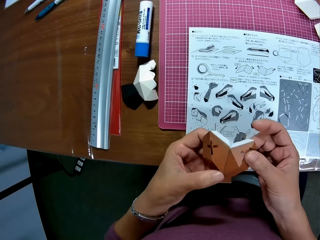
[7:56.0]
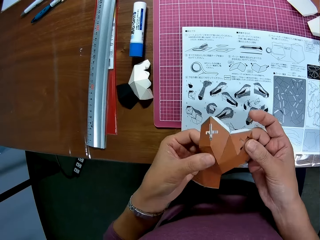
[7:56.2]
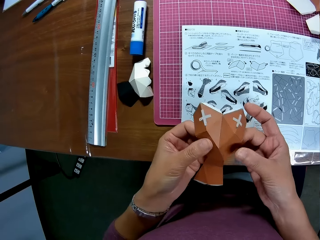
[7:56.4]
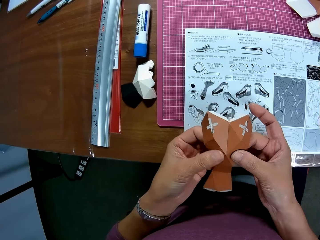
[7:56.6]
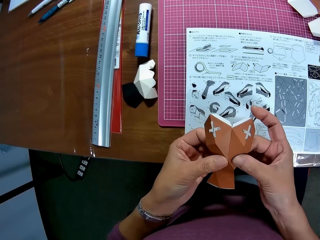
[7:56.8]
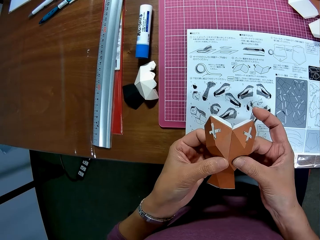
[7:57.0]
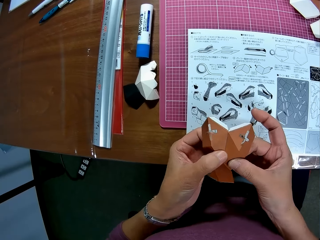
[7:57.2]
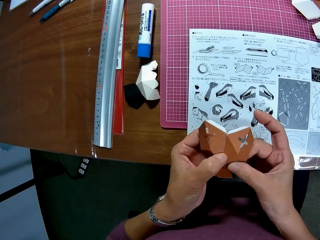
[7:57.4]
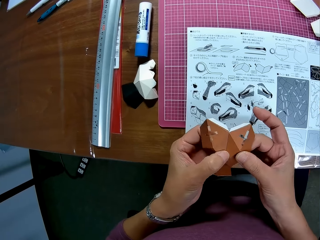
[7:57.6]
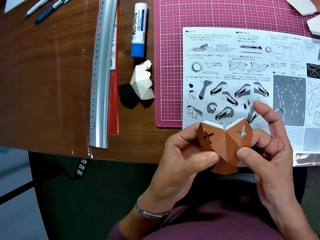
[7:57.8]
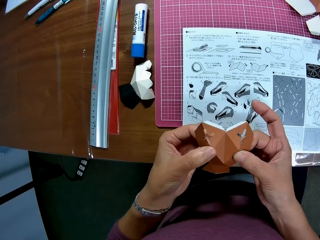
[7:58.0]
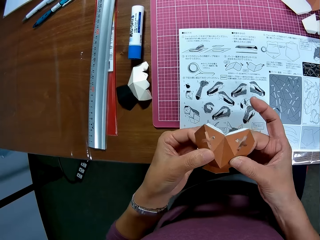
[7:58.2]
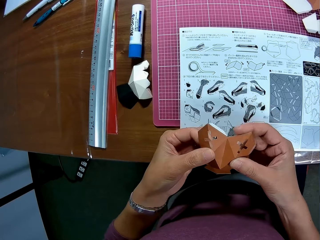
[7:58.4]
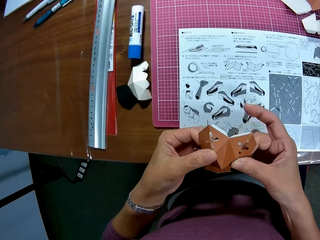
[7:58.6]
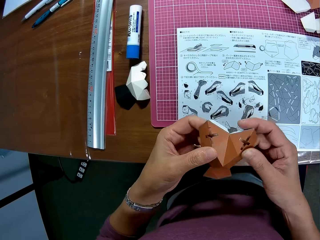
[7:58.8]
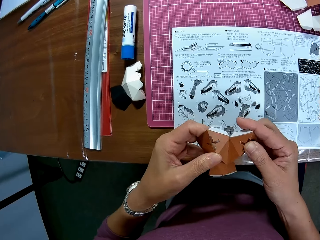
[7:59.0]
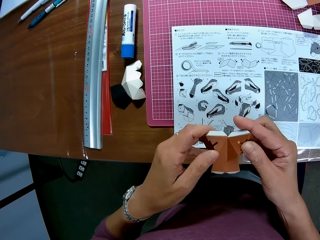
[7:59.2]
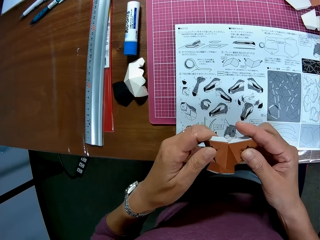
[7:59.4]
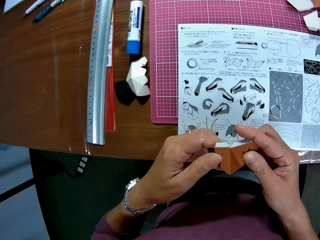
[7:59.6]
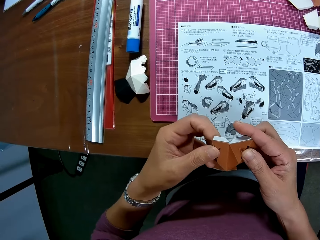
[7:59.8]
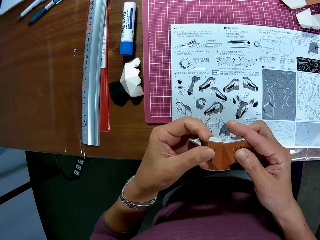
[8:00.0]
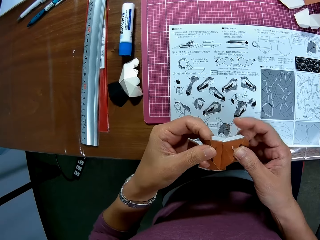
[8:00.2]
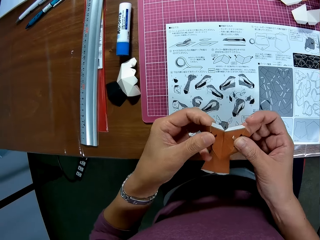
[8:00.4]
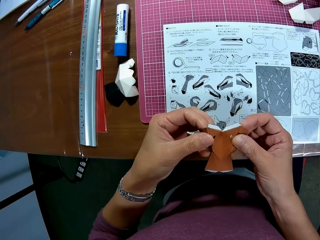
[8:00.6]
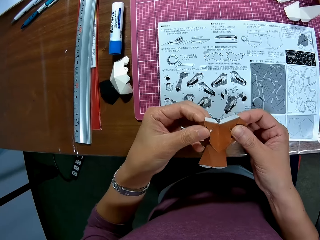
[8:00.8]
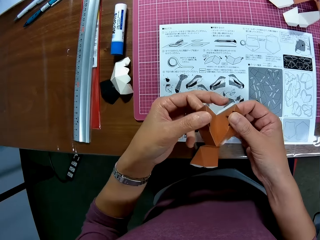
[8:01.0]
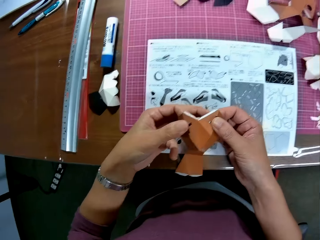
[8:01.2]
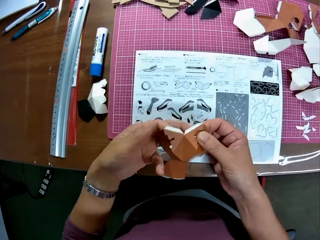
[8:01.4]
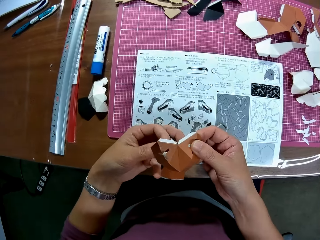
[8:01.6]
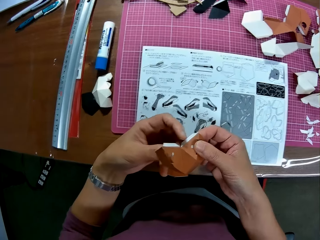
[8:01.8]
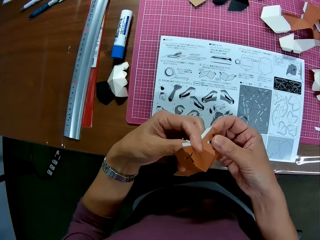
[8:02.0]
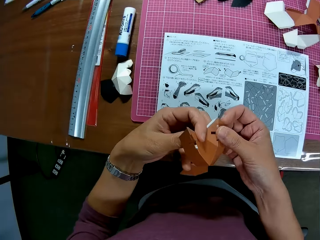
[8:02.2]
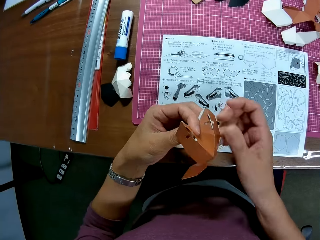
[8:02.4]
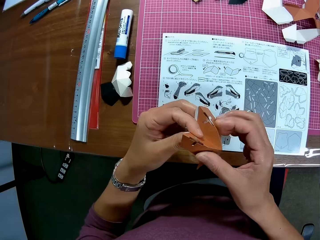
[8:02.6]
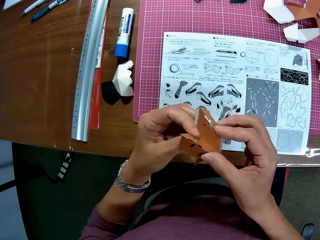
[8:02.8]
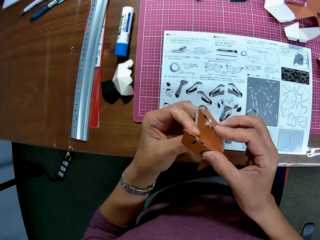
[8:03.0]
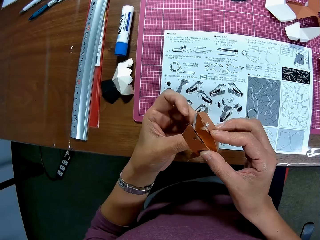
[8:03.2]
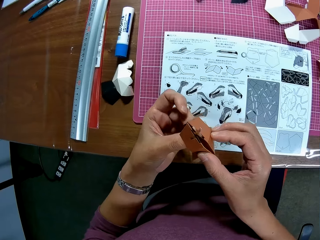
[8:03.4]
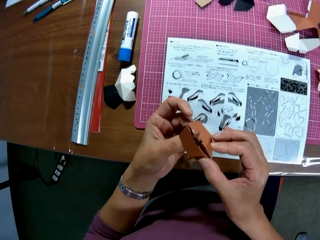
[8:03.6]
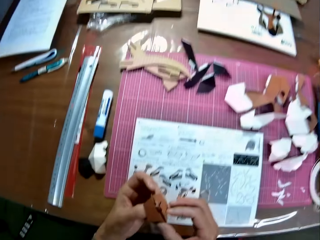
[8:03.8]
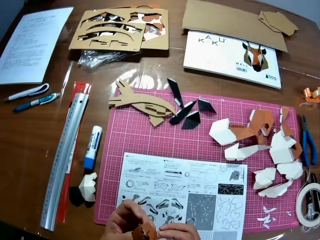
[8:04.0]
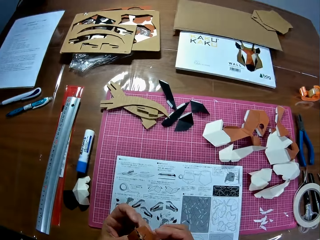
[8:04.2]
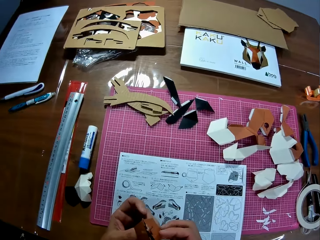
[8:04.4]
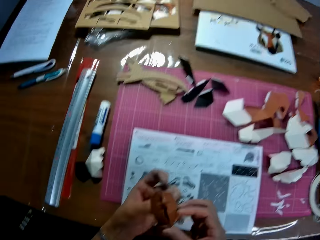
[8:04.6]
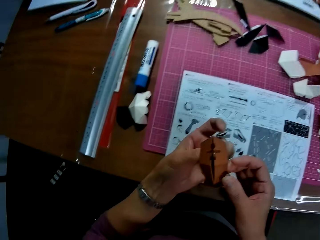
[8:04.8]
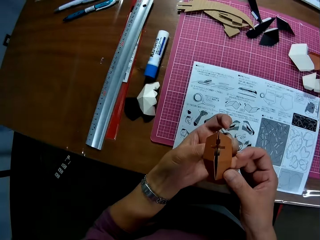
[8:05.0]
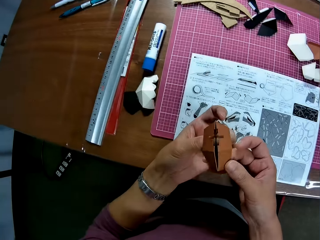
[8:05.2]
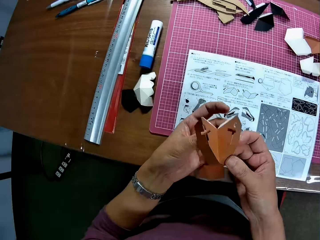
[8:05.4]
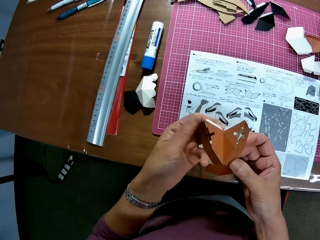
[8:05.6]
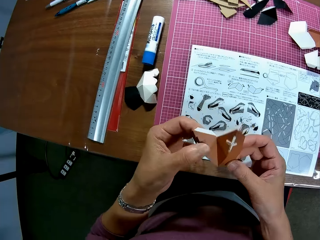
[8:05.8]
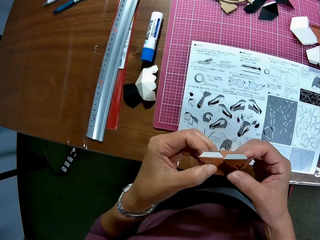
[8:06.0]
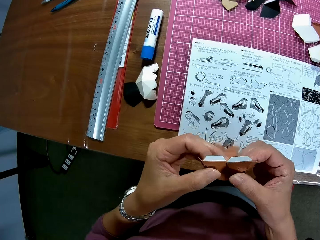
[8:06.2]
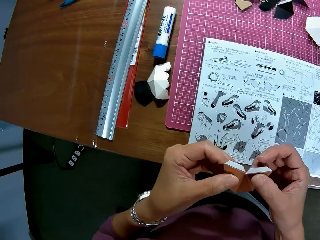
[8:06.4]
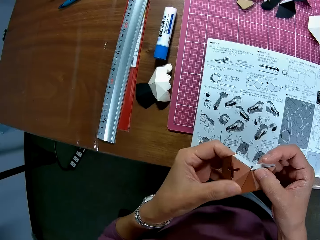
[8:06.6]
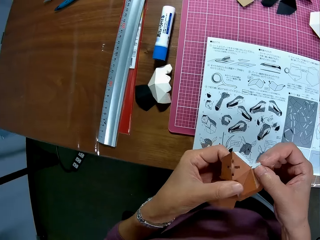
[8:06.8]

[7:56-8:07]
The camera wearer folds the crafting papers.

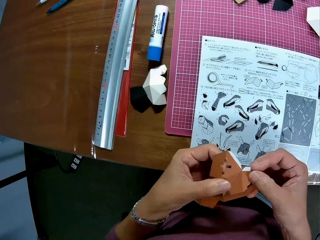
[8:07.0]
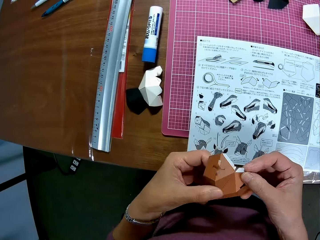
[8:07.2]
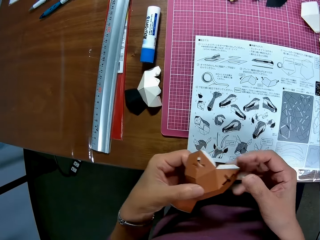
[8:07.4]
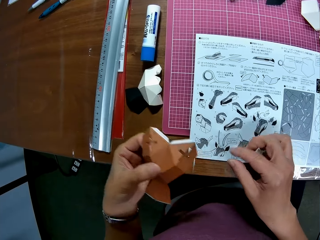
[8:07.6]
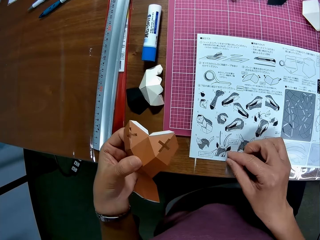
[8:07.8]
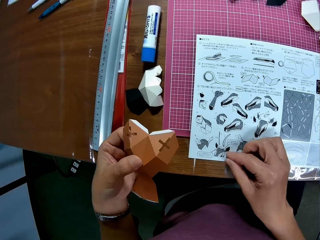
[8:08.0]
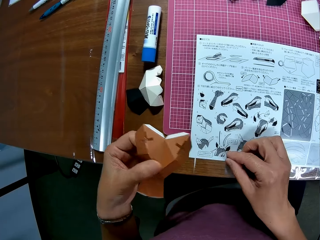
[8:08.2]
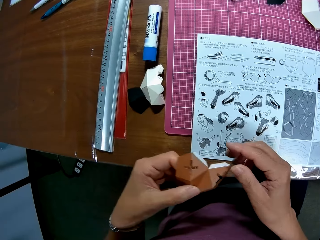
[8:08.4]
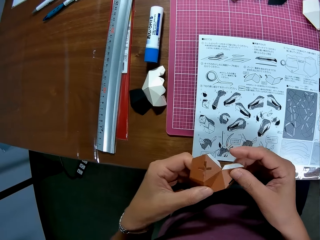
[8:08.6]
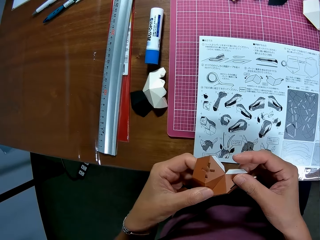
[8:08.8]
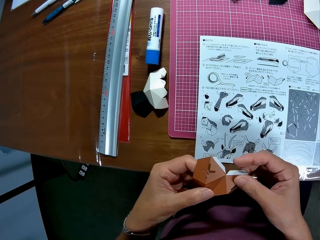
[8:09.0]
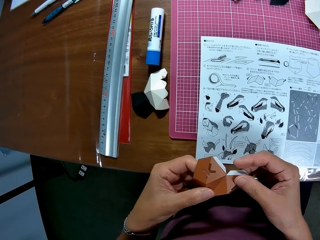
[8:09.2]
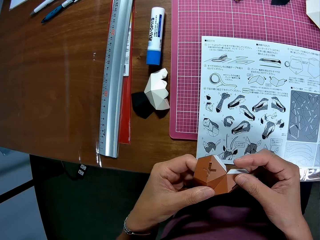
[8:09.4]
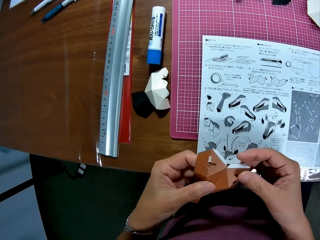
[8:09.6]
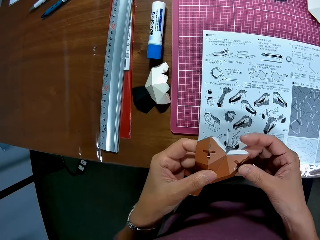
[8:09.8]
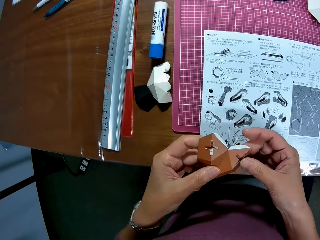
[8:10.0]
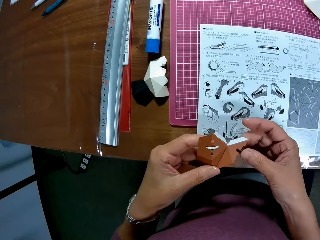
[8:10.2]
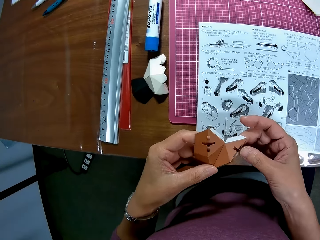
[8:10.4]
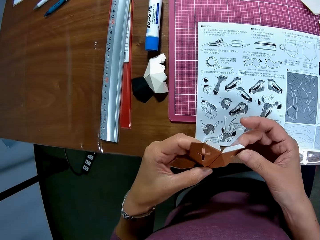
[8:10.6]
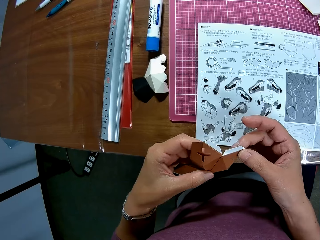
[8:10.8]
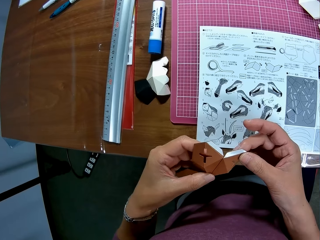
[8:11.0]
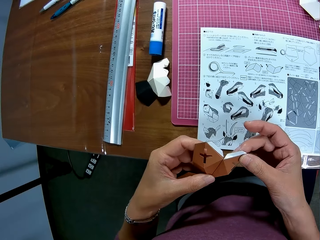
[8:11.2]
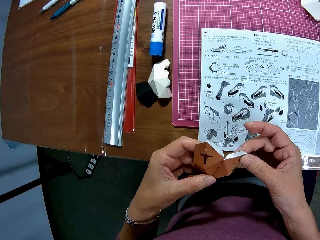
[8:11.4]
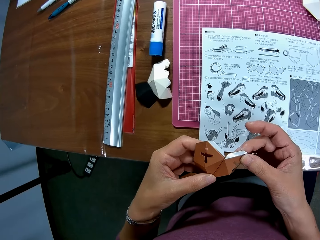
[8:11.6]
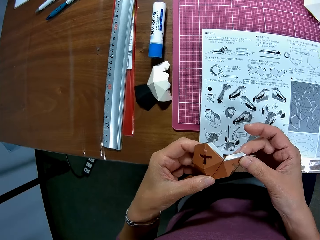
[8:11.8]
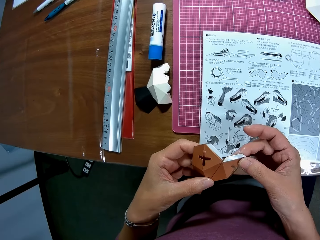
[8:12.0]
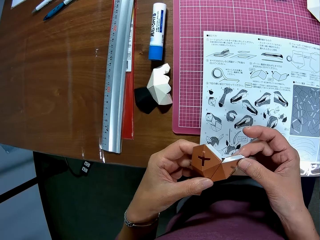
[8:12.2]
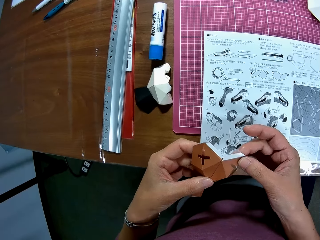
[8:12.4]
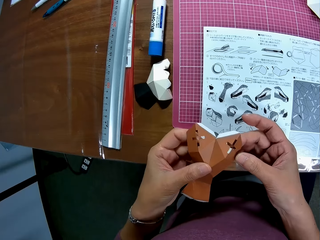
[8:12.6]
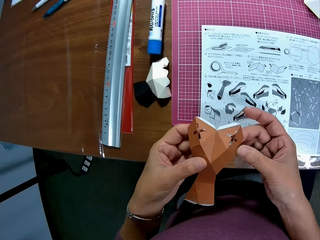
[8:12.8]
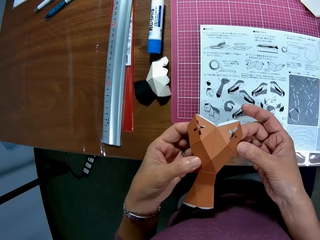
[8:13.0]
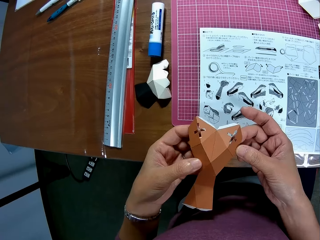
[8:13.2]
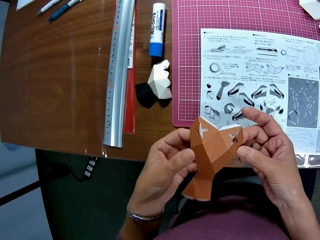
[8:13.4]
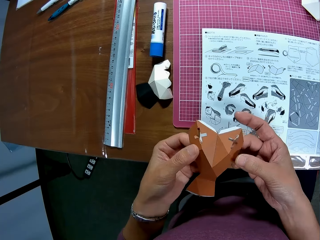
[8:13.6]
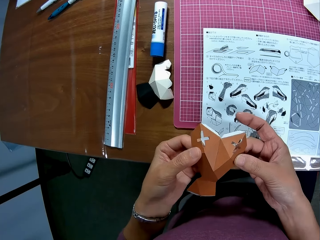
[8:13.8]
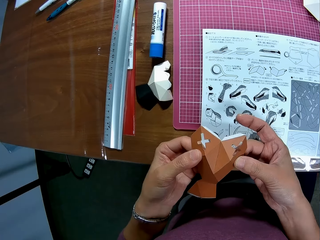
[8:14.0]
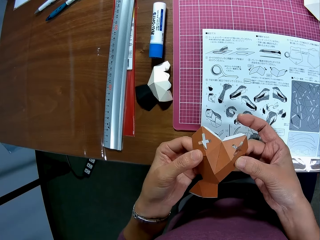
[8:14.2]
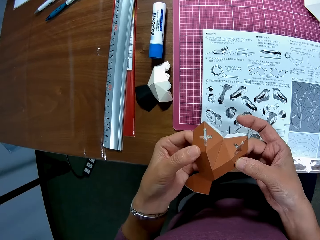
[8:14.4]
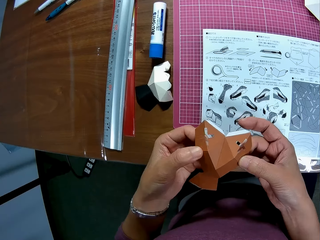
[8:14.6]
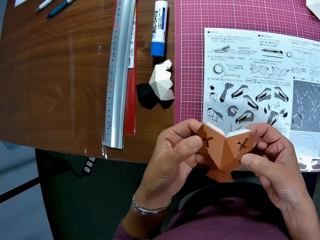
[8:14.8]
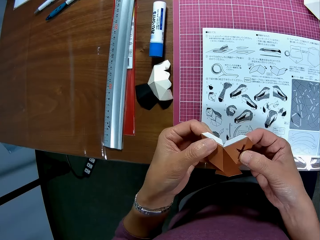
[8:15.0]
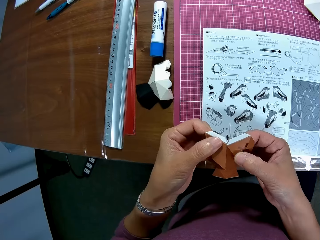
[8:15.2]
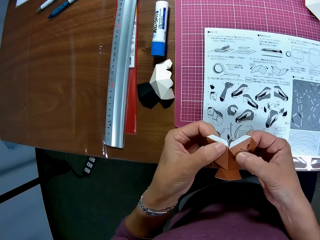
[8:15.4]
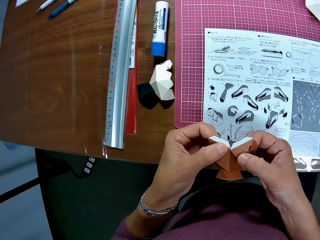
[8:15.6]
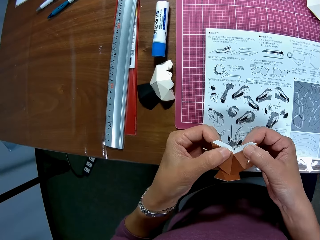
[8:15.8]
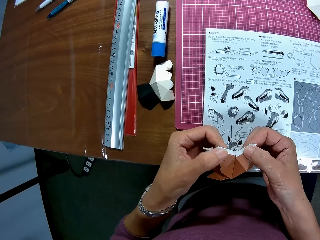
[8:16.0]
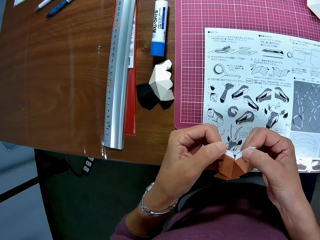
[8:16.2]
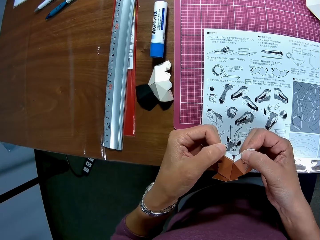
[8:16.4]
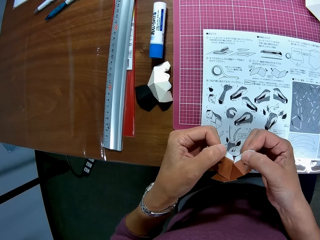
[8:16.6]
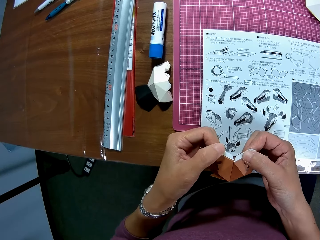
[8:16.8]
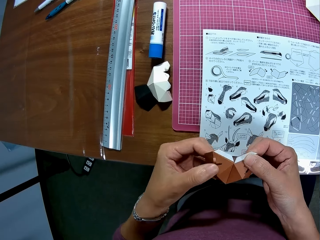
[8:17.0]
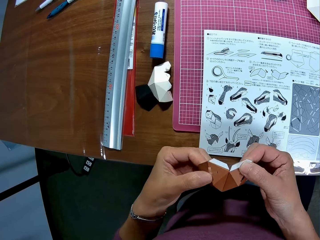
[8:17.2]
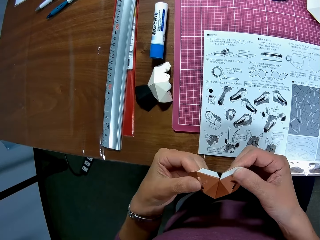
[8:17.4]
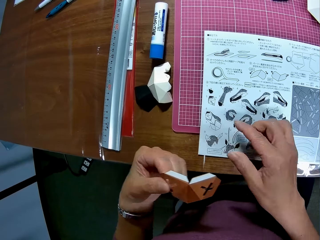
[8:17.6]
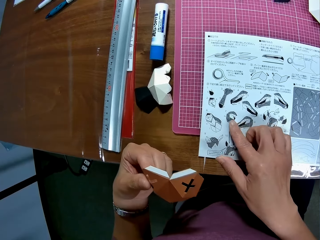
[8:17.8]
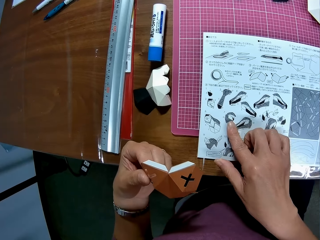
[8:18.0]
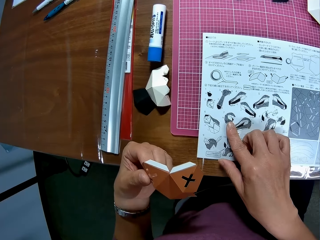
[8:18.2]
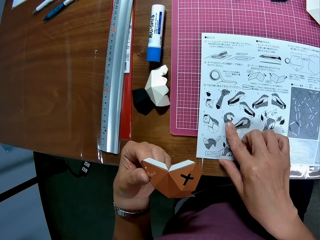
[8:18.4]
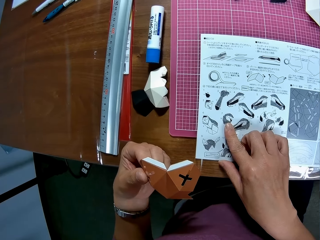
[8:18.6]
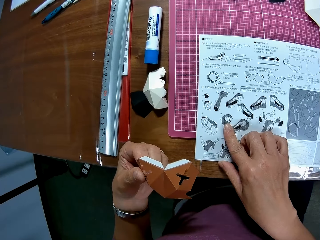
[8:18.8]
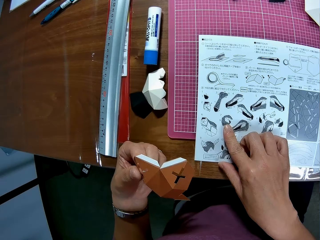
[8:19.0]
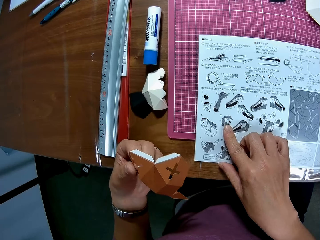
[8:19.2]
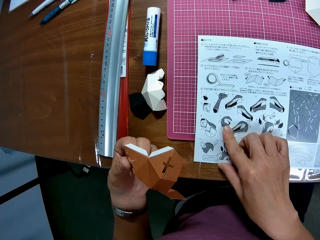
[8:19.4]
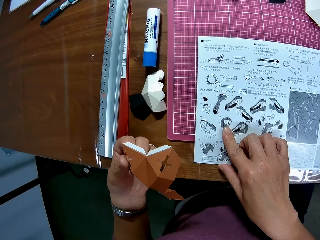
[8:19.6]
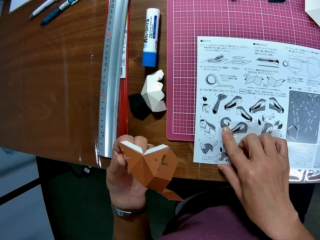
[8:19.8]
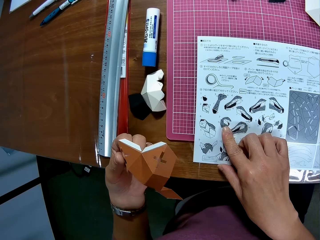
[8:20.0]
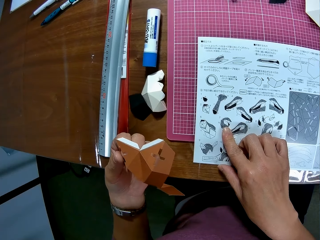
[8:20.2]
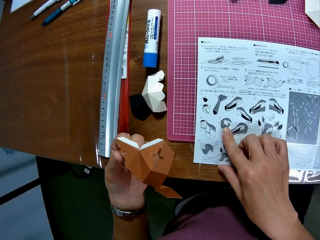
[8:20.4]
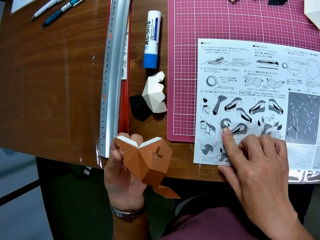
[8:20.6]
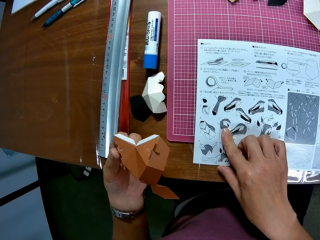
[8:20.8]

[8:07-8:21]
The camera wearer touches the manual. They touch the paper on the table. They attach crafting papers. They touch the paper on the table. They point at a diagram on the manual.
